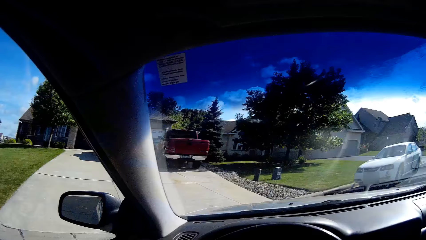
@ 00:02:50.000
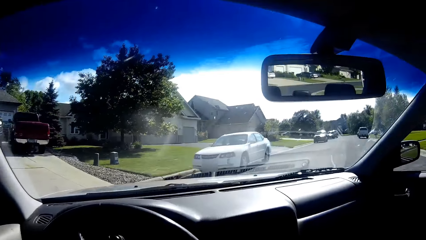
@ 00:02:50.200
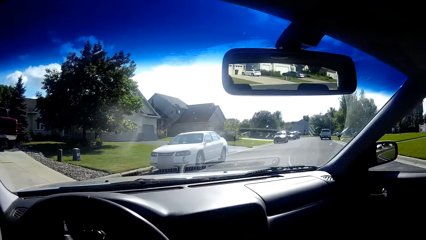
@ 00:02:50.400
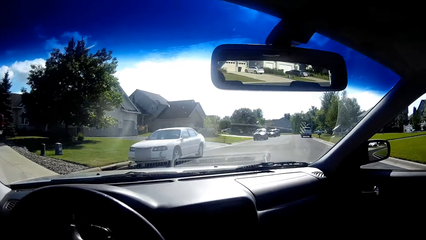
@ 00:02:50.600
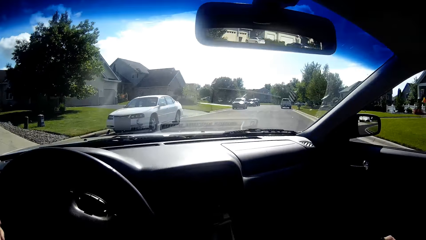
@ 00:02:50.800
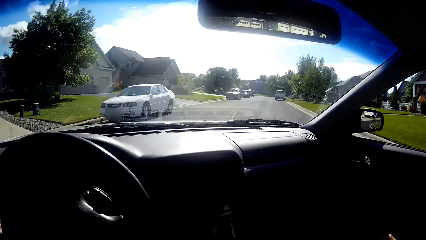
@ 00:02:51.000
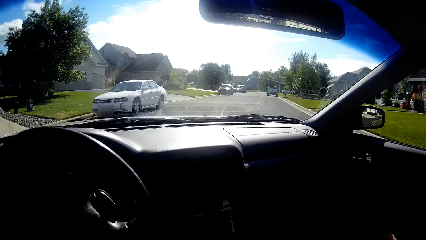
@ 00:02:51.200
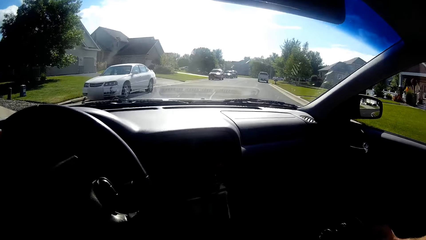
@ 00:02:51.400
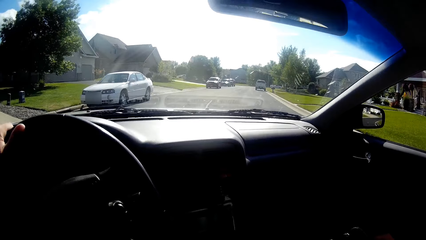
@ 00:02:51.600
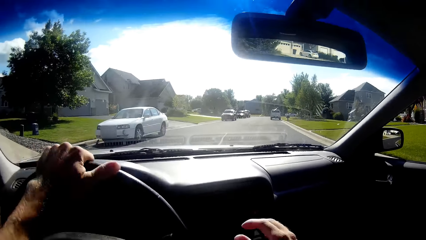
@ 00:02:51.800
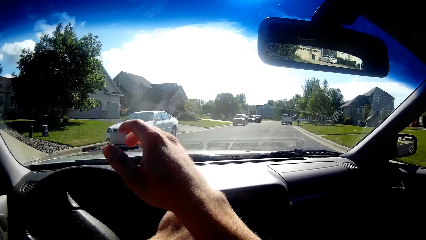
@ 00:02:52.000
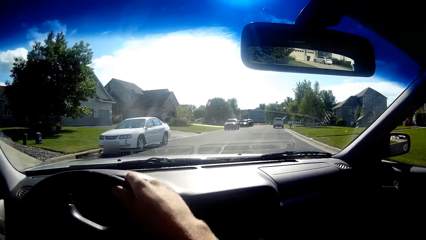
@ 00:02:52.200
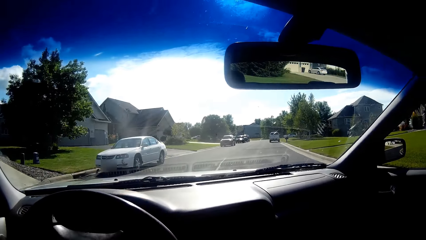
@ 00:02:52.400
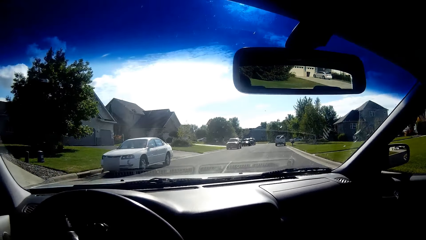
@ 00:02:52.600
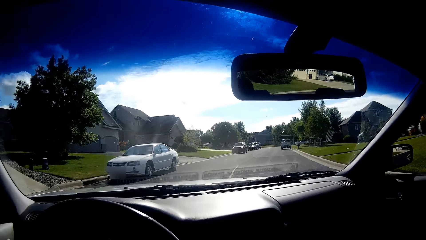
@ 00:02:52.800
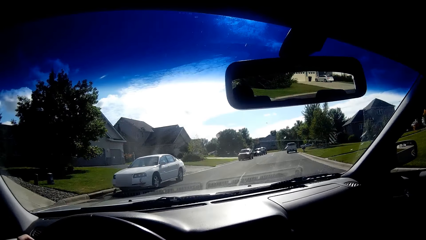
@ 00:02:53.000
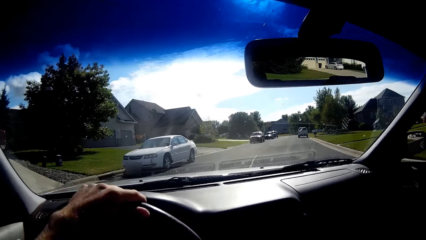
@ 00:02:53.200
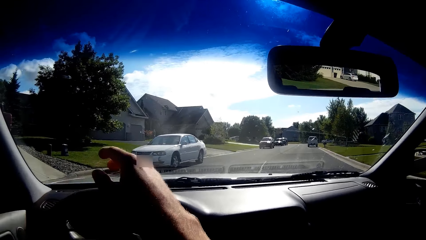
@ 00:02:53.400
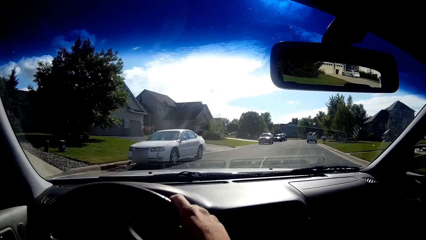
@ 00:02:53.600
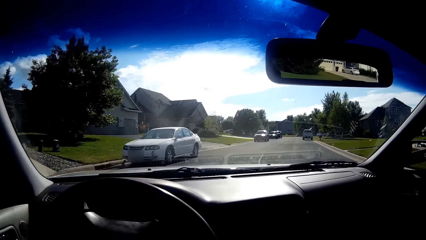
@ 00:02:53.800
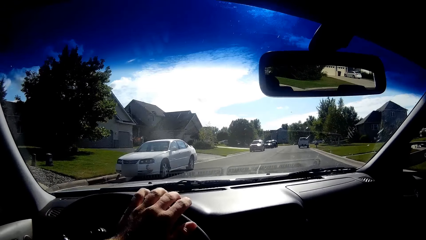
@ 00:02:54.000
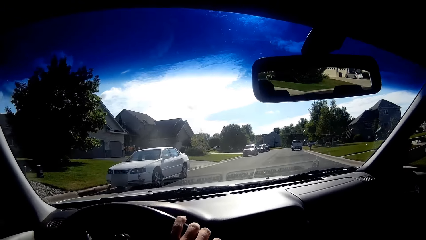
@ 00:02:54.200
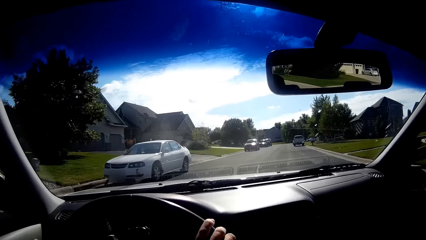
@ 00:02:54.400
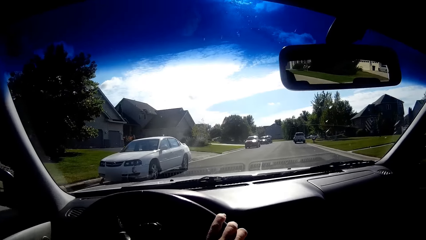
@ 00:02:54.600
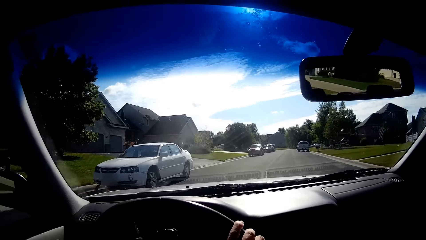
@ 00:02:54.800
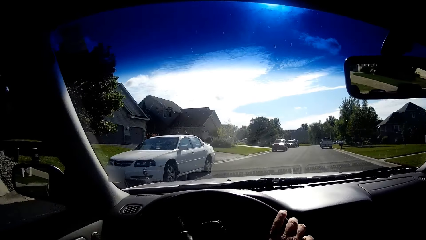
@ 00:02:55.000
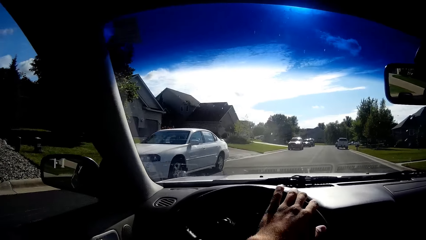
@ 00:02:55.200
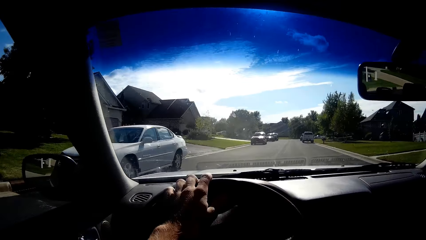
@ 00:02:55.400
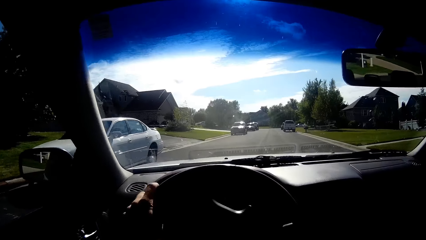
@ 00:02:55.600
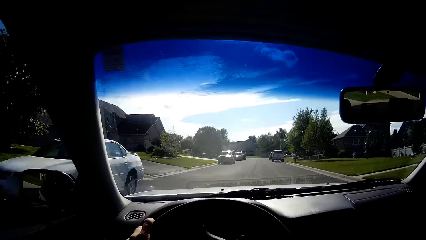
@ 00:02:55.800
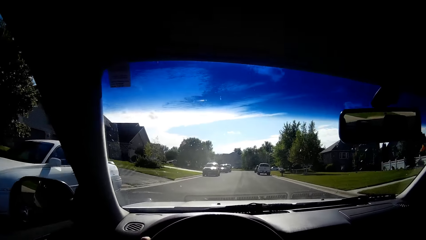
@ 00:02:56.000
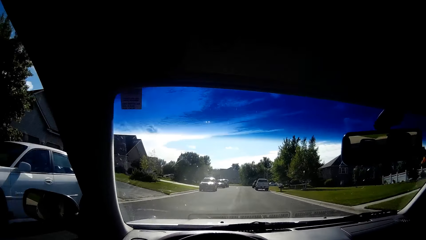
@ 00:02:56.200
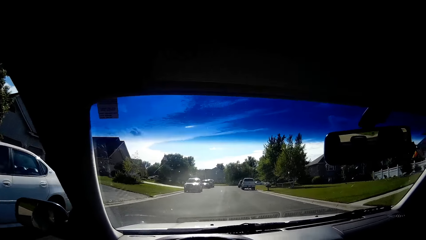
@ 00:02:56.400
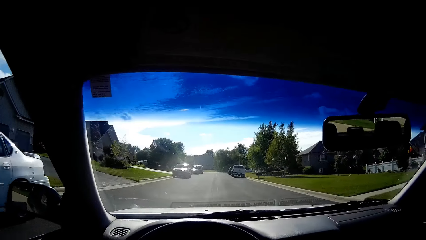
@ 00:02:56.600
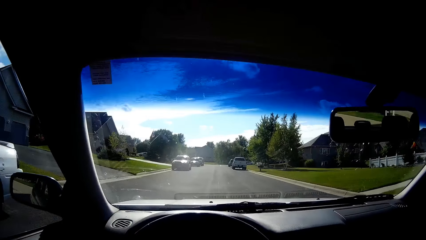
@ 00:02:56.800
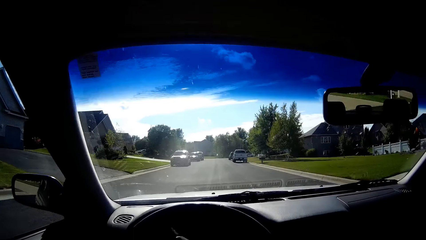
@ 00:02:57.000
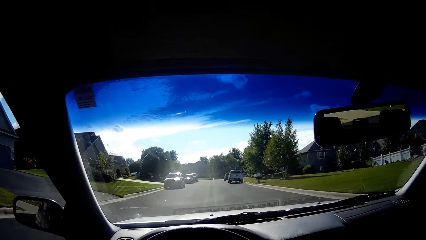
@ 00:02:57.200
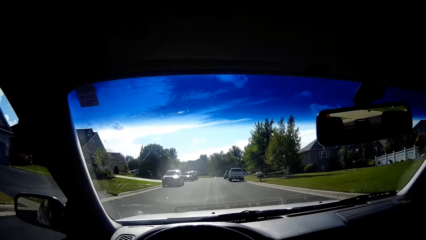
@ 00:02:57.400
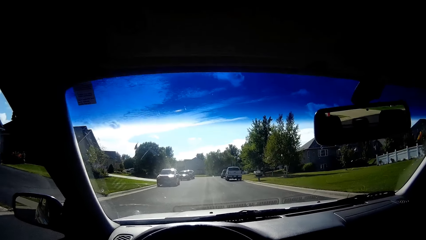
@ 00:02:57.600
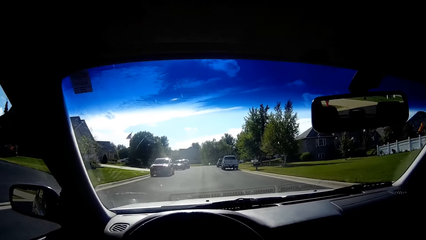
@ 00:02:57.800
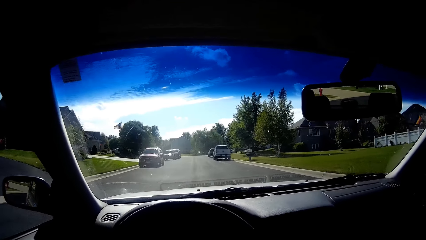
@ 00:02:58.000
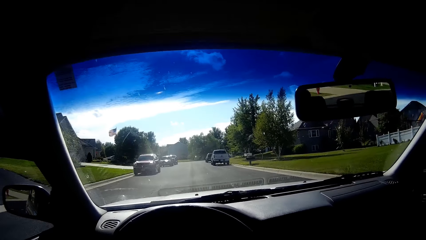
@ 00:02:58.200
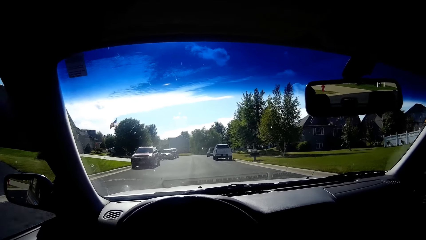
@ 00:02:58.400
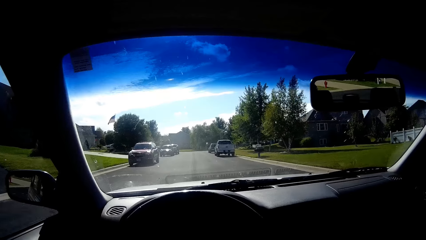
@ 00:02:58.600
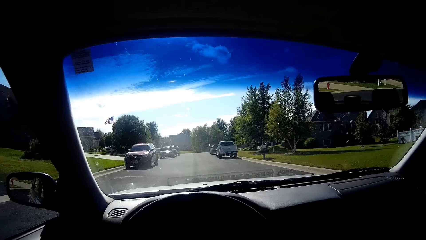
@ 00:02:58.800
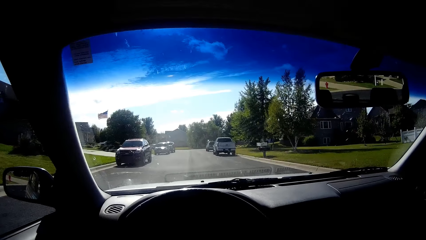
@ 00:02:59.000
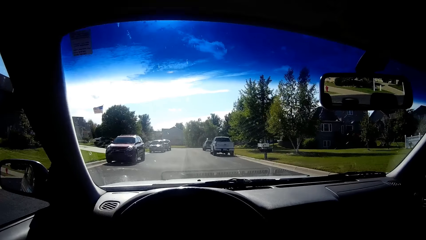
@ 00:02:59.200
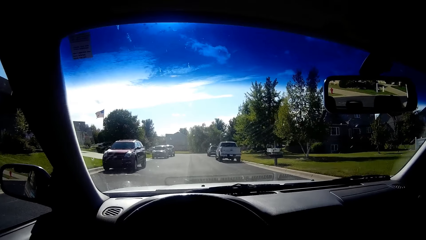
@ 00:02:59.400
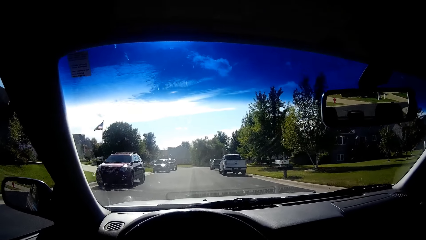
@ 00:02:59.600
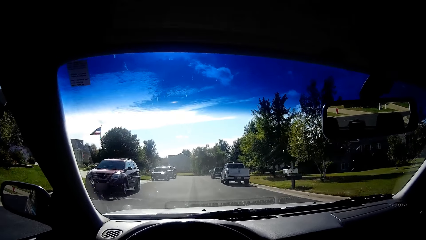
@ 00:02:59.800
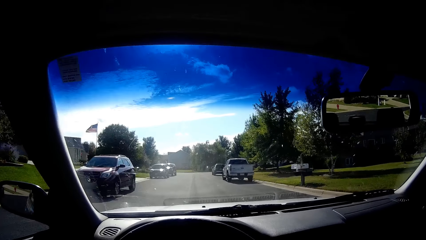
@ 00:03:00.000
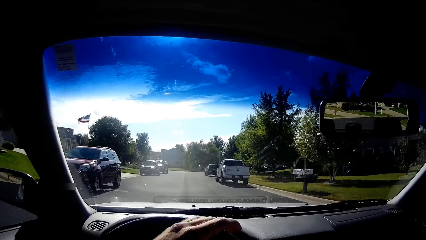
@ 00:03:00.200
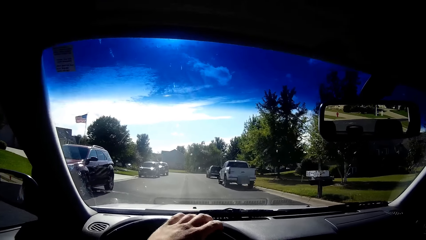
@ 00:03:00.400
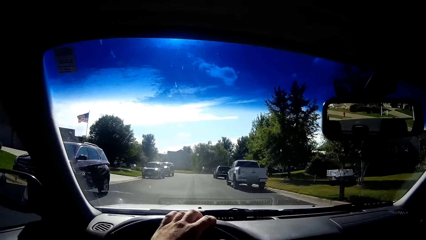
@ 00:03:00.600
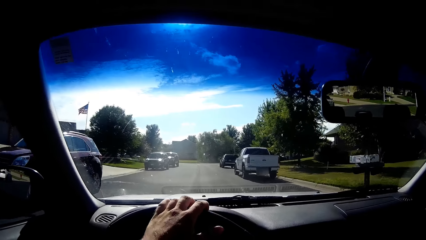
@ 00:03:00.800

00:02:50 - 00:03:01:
The camera wearer drives the car on the road.

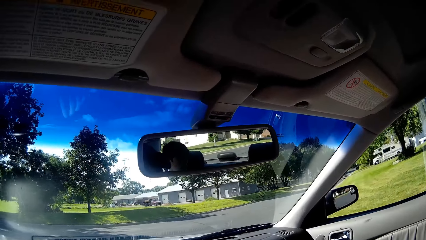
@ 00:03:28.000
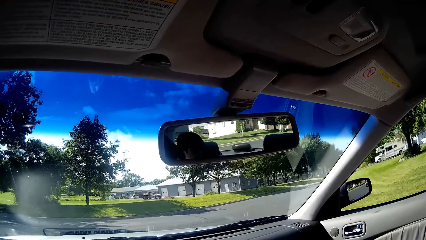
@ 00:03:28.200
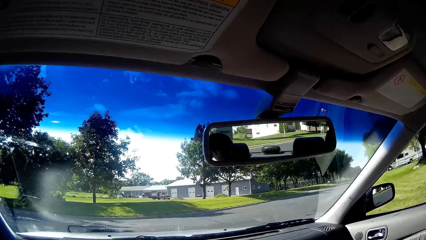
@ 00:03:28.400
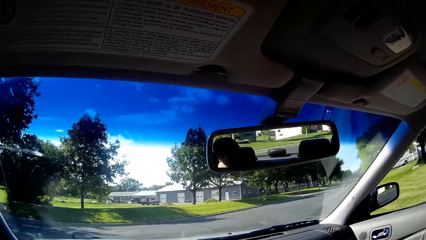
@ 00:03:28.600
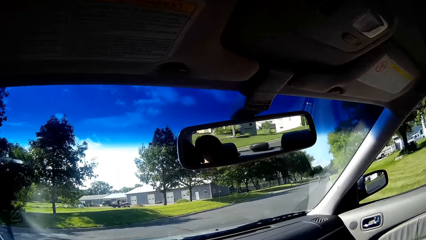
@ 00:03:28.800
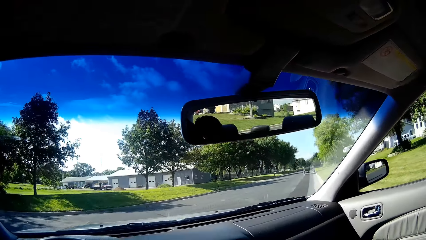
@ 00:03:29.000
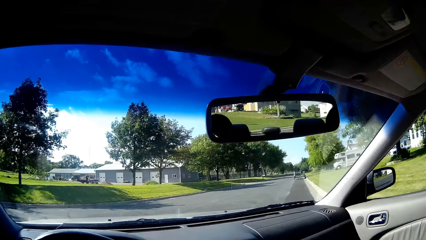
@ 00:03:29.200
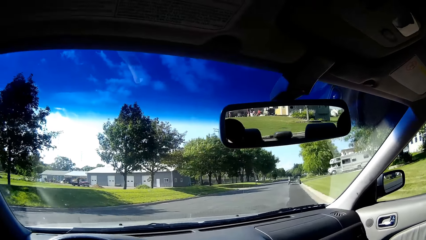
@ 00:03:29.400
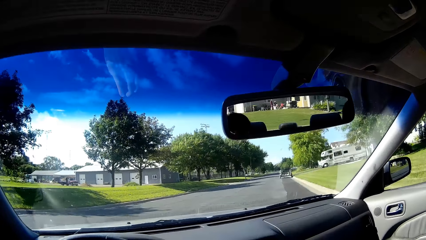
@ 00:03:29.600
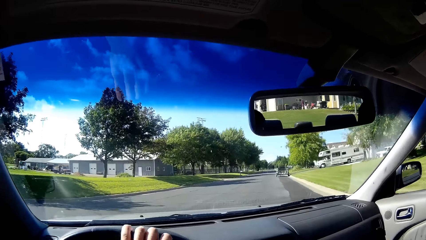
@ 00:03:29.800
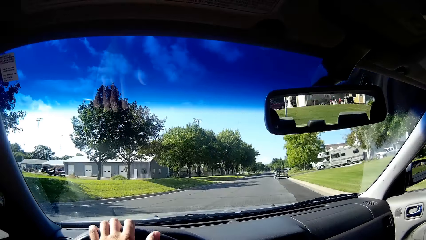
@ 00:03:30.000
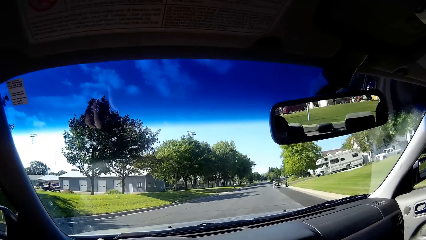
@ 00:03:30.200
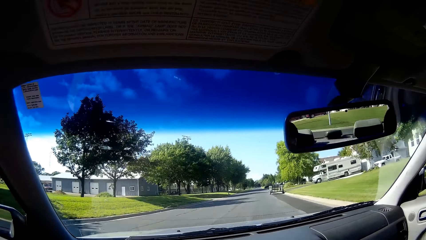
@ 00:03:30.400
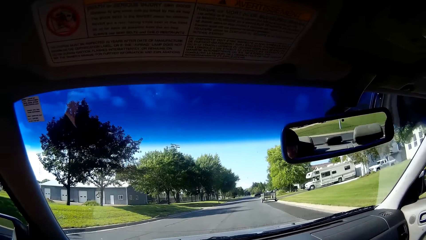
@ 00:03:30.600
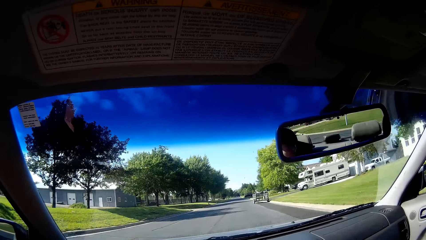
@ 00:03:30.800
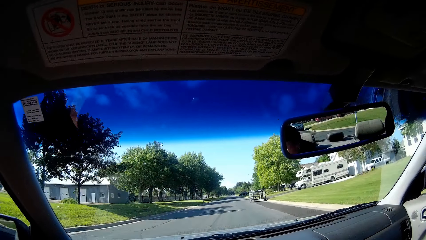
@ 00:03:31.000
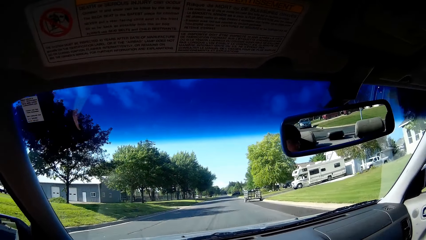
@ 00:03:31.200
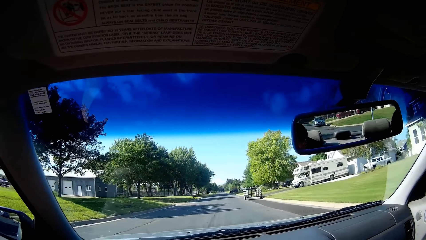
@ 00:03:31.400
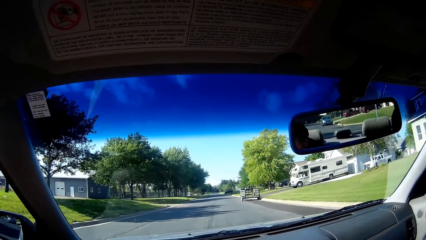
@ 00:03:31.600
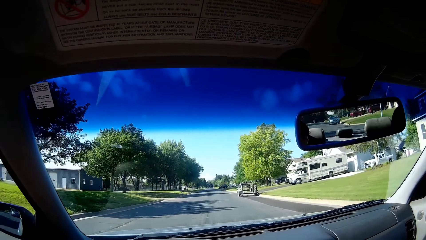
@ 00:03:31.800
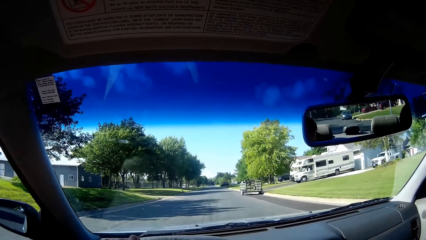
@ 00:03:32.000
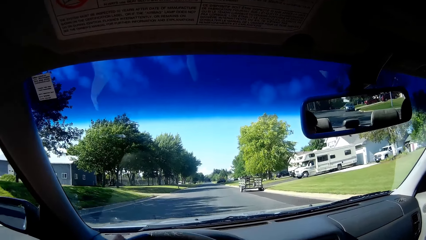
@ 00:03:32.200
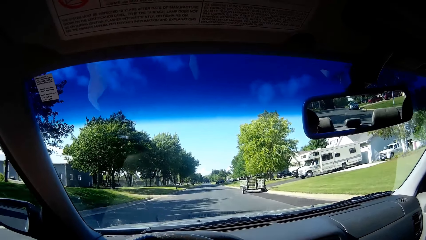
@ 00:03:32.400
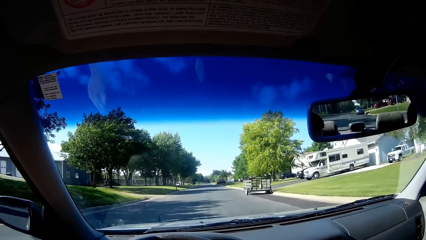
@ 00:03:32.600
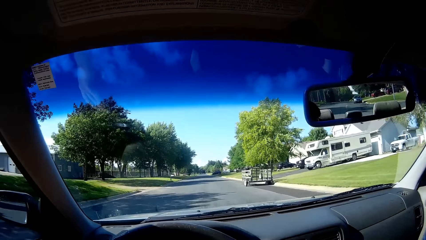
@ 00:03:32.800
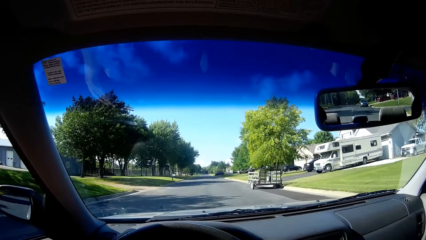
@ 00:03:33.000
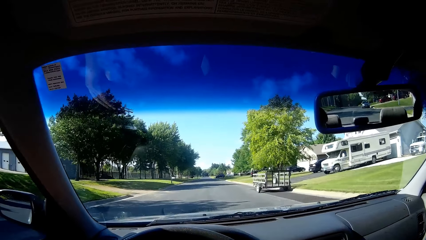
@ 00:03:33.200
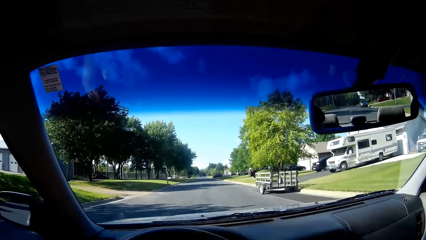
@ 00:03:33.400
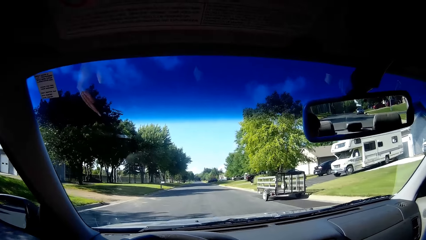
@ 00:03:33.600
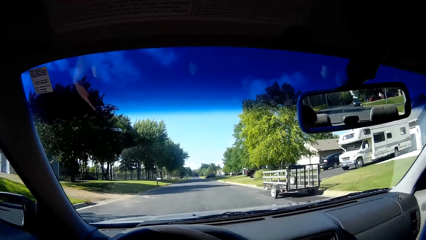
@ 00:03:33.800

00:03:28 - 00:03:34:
The camera wearer turns rightwards. They drive on the road.
